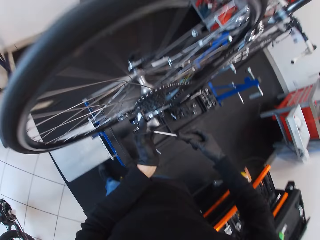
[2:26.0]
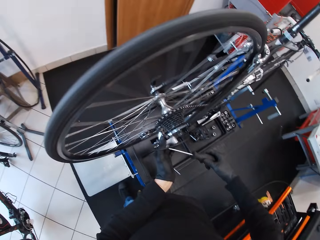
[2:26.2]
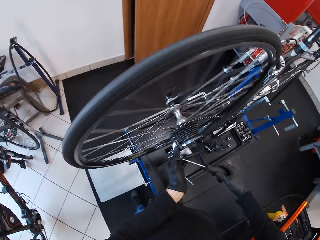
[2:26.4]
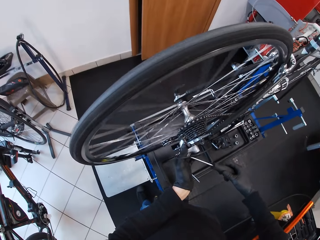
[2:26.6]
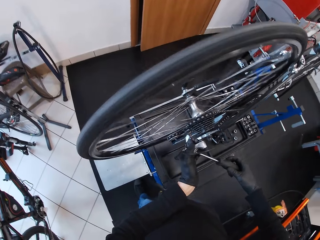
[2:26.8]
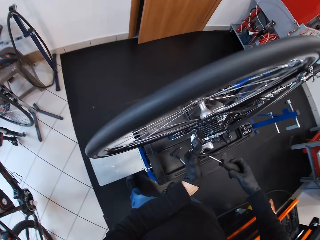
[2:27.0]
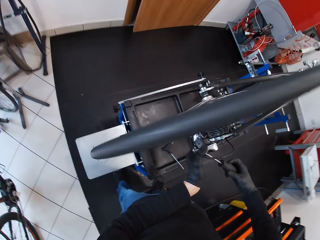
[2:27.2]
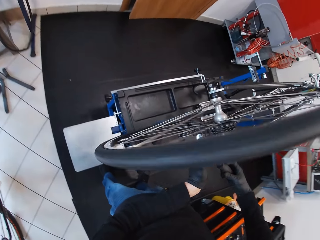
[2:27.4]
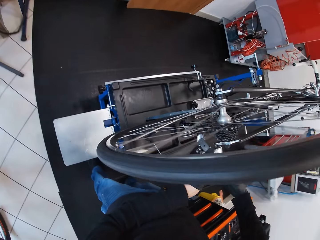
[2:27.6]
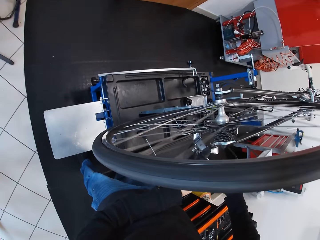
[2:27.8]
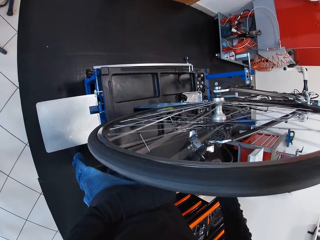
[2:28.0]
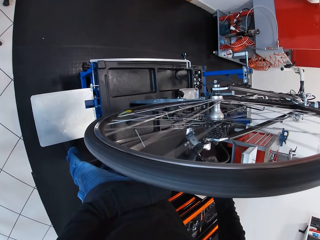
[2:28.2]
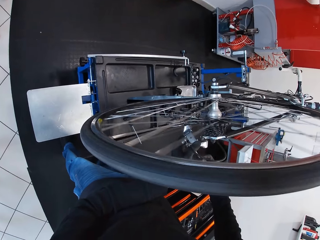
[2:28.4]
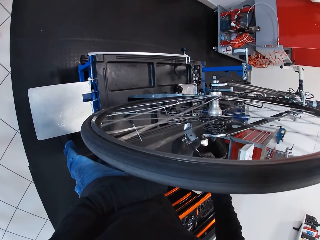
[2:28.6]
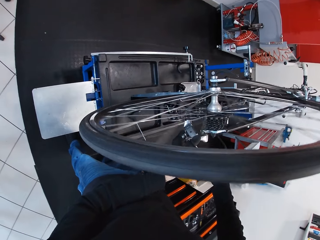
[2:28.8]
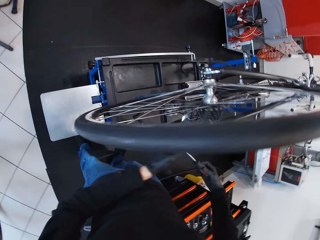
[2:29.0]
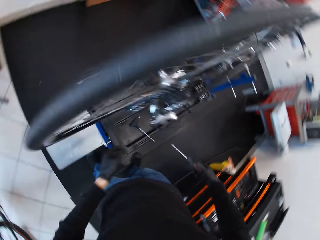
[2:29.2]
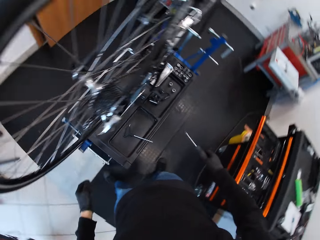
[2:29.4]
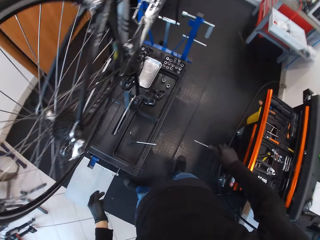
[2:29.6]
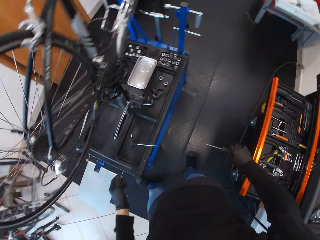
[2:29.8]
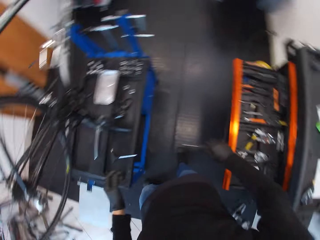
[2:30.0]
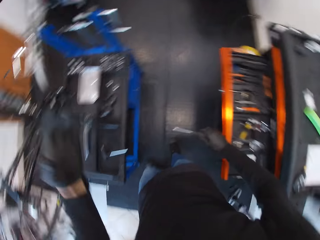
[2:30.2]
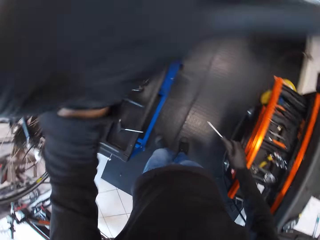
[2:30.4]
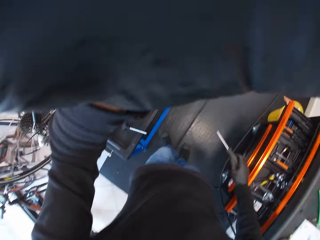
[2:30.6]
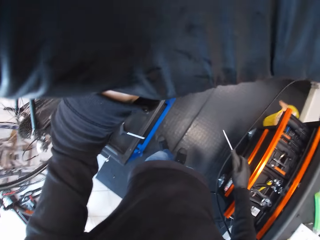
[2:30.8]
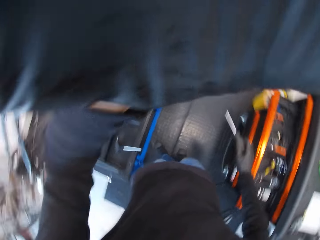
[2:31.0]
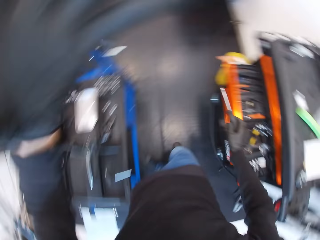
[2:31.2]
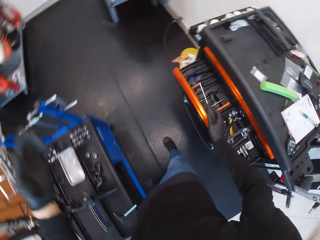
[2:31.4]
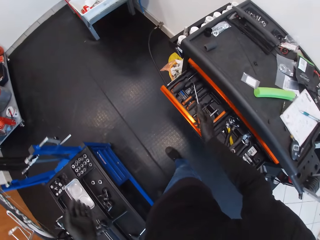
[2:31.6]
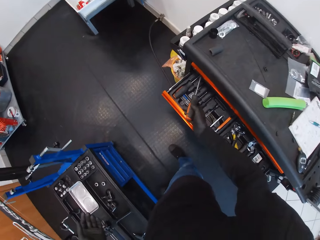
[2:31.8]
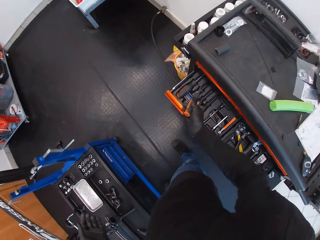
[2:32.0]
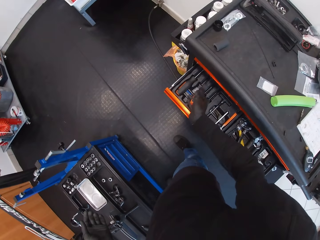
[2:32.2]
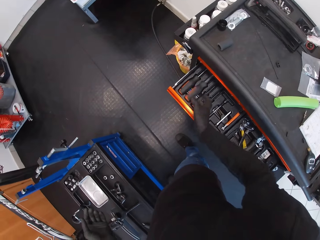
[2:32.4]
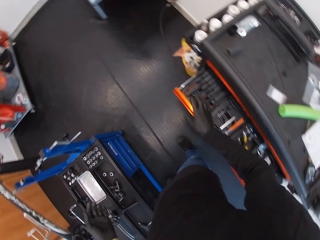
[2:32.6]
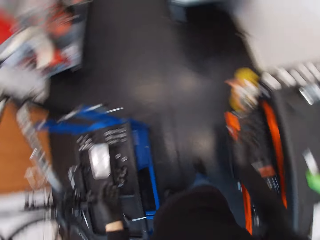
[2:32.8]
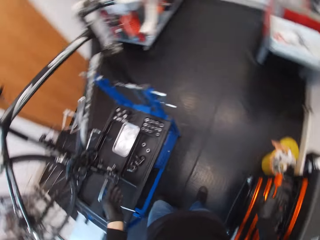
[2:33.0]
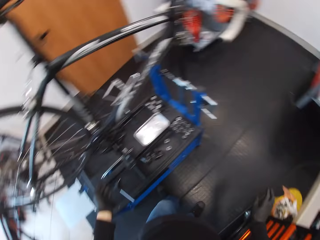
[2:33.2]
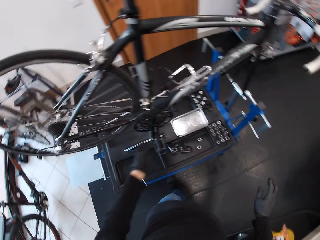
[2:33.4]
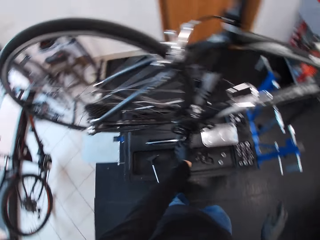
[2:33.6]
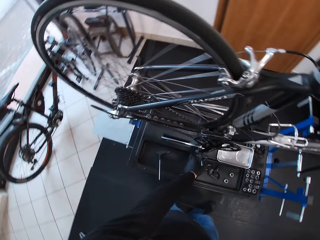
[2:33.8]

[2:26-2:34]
The camera wearer moves around. He raises his hands up. He puts the screwdriver inside the tool box in the drawer. He closes the drawer.

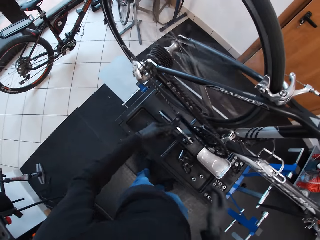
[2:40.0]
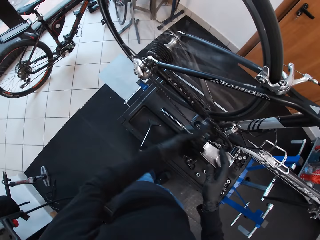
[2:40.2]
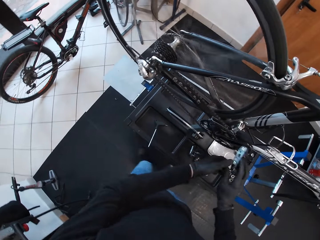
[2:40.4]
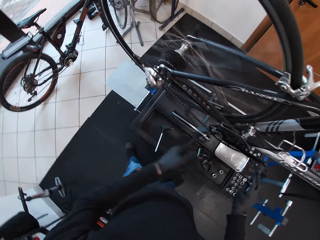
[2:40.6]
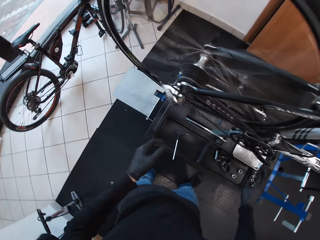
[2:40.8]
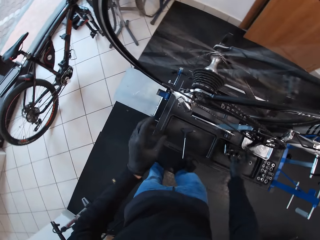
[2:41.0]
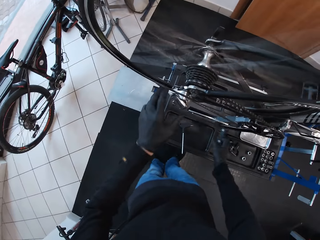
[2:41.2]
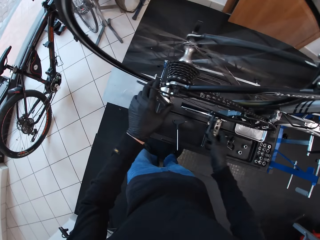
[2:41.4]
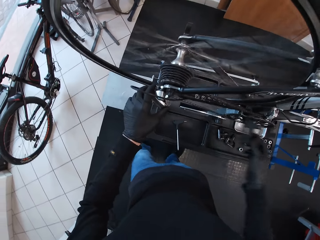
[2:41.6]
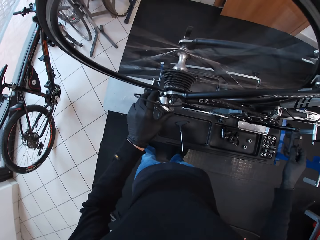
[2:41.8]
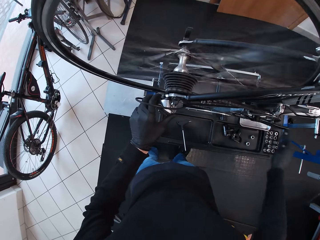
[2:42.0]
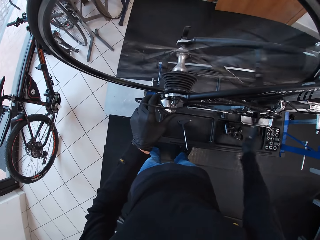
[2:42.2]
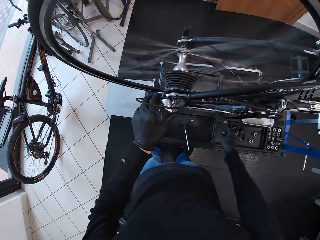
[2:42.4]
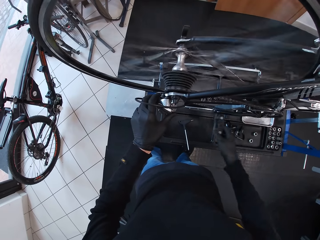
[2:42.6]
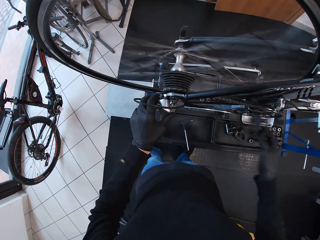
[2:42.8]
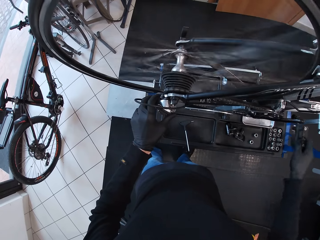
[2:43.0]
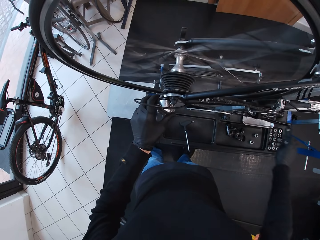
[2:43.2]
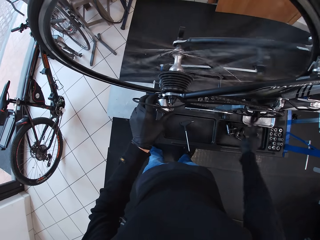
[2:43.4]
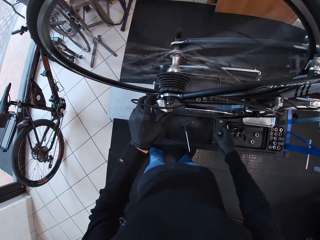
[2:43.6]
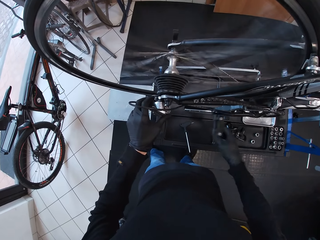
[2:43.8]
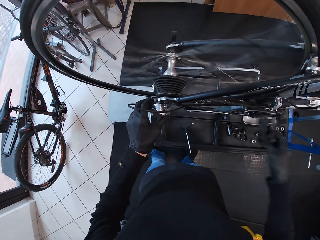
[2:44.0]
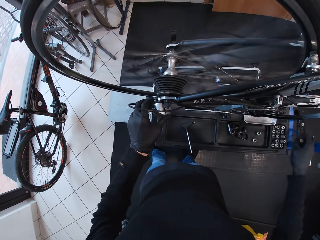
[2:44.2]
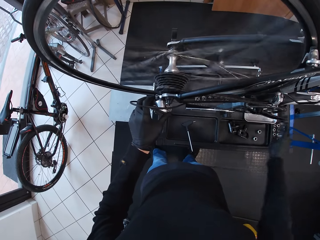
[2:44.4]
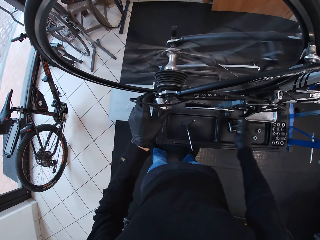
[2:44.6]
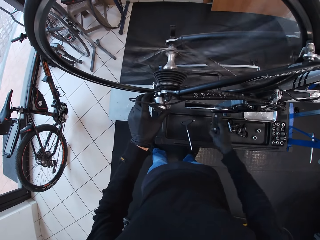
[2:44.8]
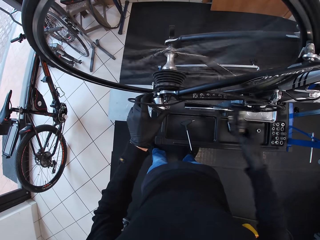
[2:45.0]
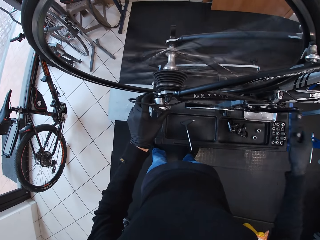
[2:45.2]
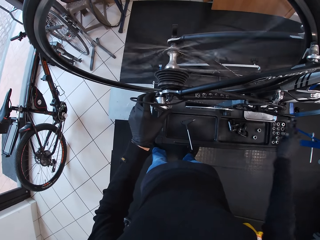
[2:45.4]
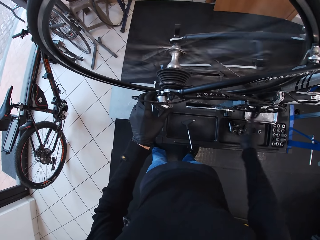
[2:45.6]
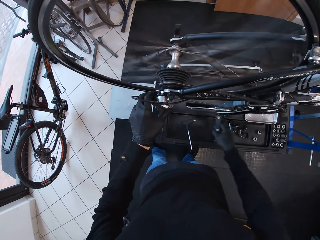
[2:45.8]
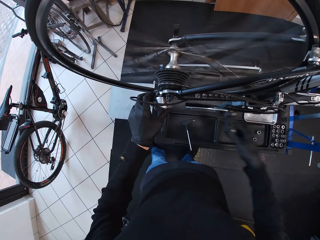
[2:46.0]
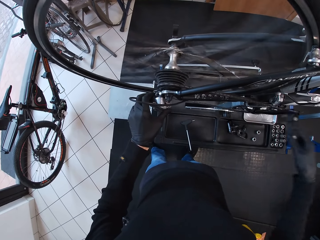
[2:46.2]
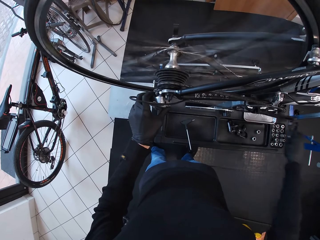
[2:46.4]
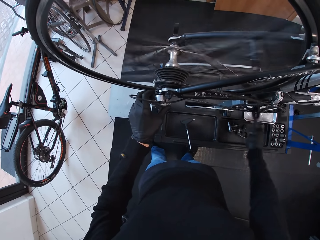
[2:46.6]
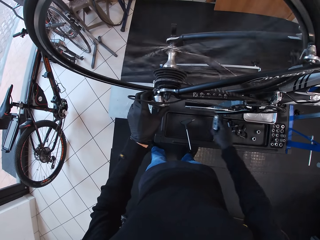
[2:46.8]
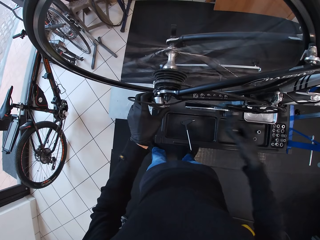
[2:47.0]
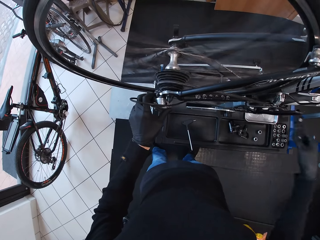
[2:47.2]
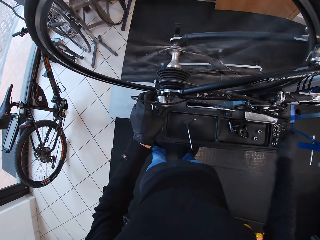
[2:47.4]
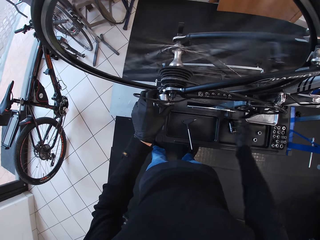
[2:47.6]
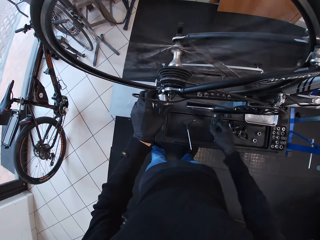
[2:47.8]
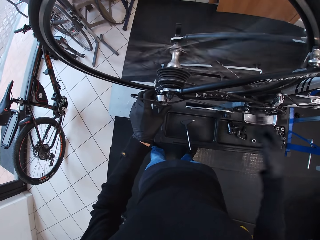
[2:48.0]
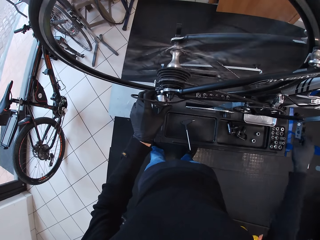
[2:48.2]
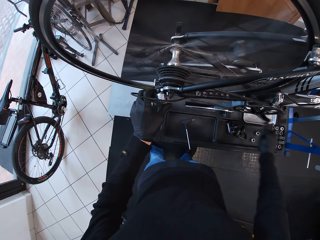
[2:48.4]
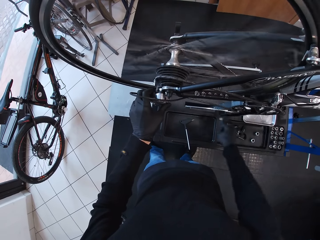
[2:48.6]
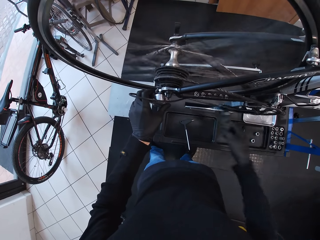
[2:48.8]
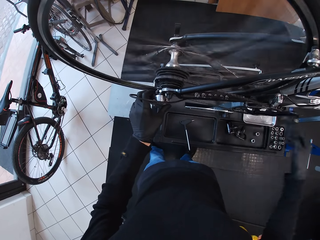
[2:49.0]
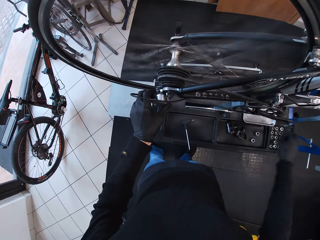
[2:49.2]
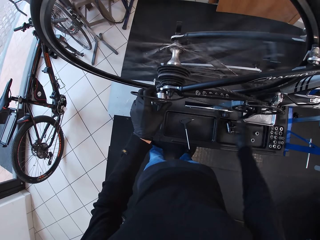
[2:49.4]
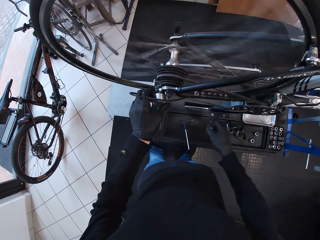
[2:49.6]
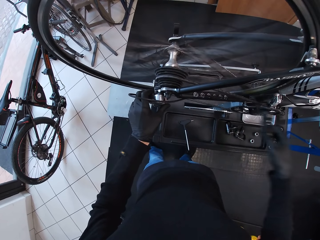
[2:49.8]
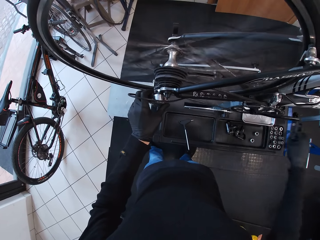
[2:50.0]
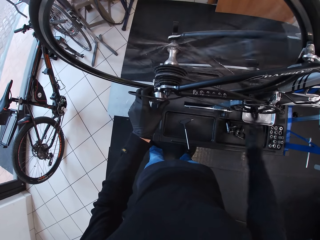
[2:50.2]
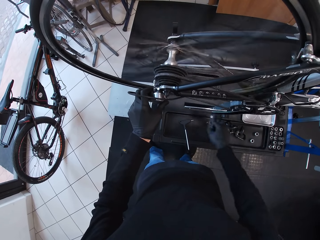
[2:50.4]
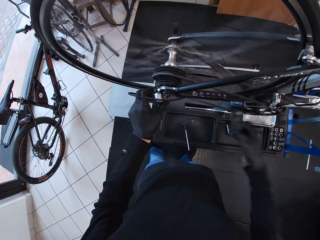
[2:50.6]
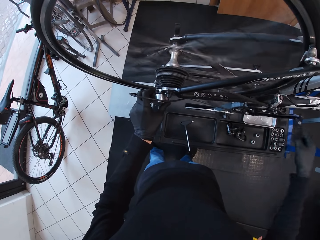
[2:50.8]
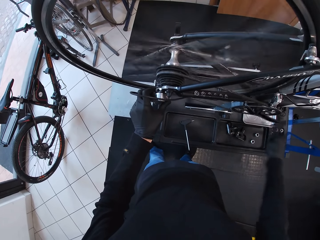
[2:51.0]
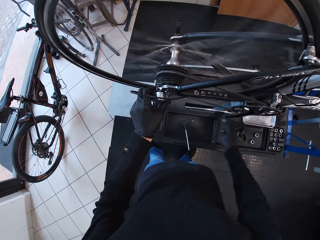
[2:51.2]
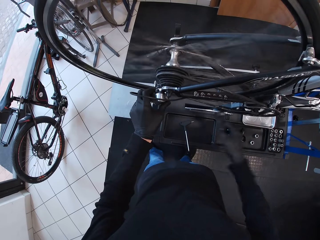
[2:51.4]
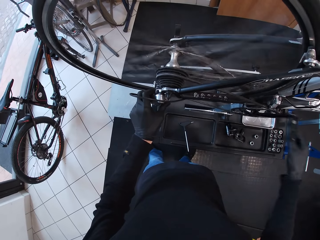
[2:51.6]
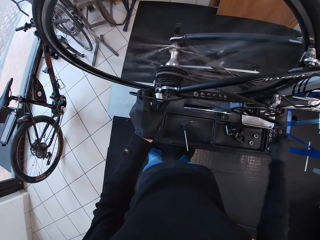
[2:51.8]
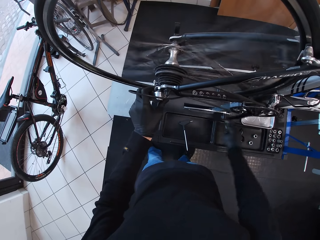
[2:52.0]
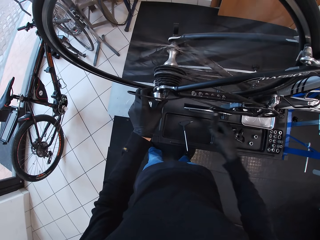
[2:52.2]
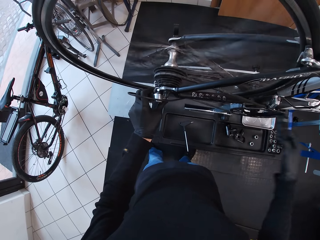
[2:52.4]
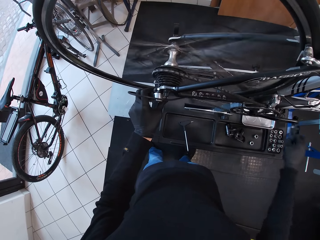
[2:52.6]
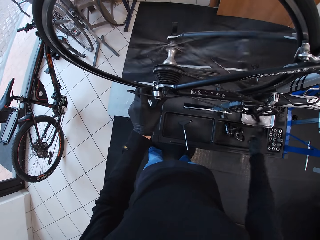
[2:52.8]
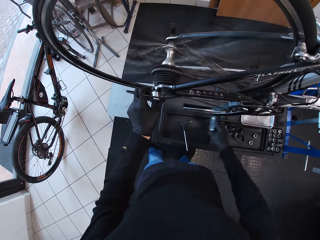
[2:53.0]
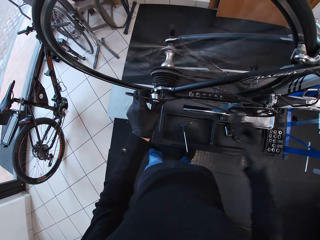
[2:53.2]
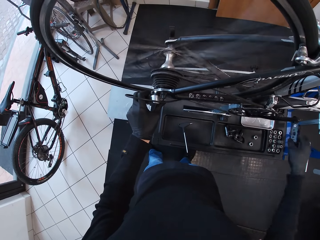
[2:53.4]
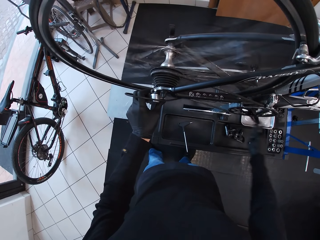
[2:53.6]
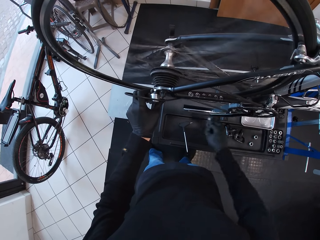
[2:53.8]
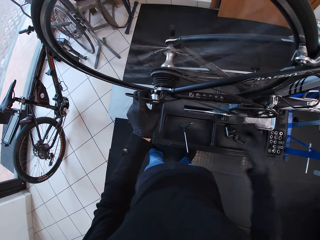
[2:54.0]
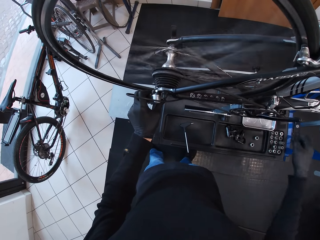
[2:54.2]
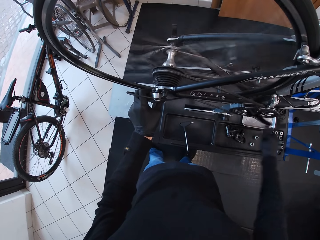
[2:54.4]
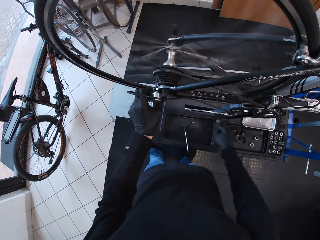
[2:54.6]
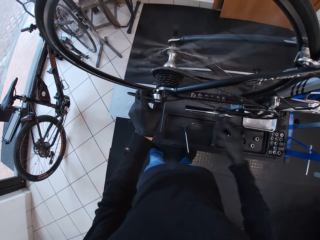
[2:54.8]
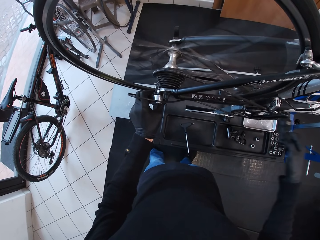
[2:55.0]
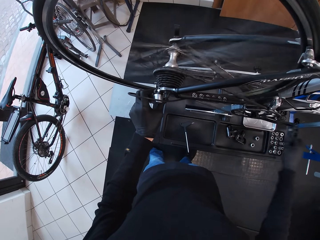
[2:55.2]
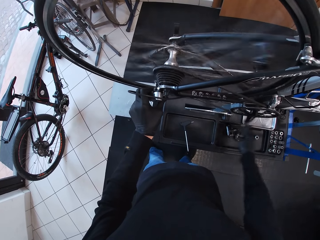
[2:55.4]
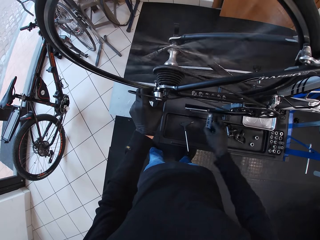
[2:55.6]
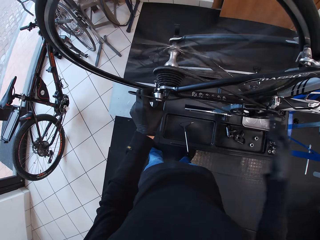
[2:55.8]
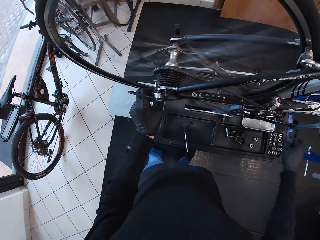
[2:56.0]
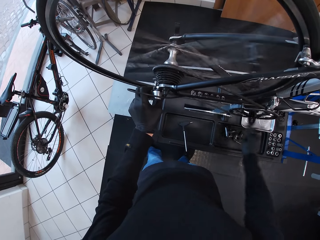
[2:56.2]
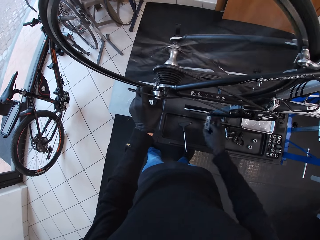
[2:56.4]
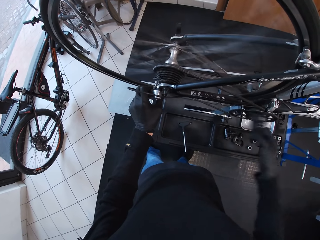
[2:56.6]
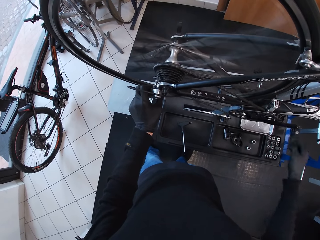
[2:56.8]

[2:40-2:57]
The camera wearer holds on the rear derailleur. They hold on the rear derailleur again.
